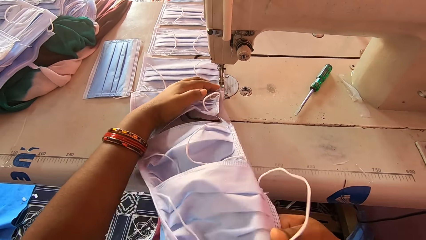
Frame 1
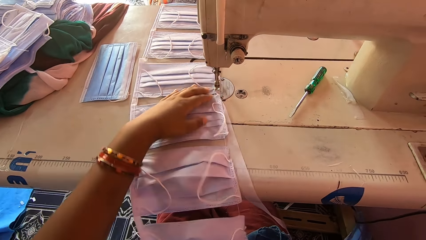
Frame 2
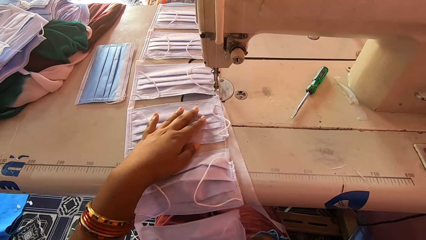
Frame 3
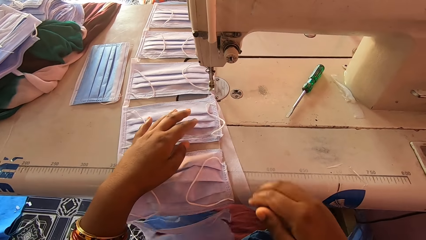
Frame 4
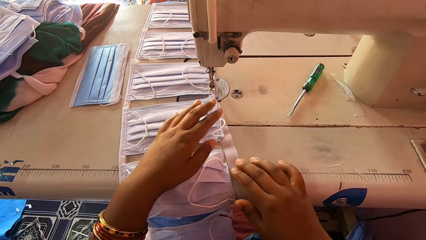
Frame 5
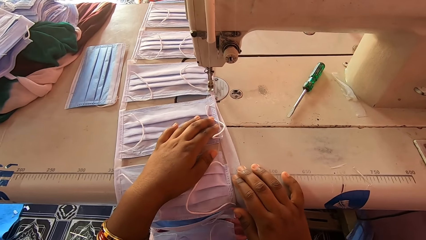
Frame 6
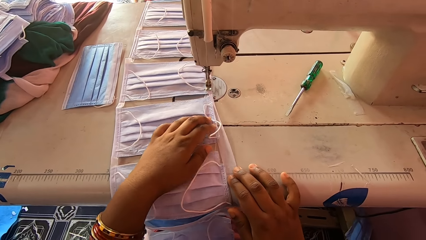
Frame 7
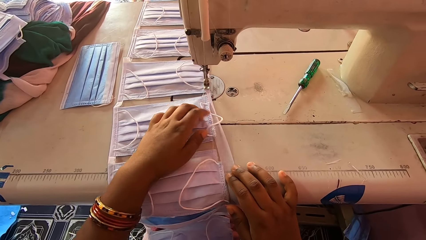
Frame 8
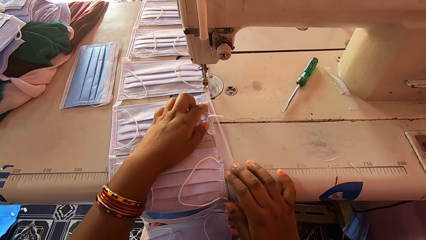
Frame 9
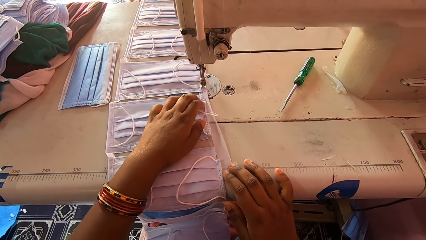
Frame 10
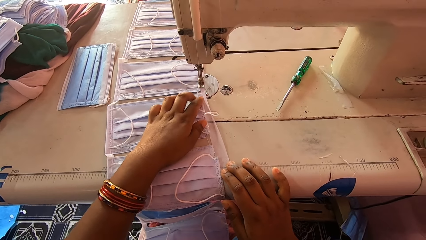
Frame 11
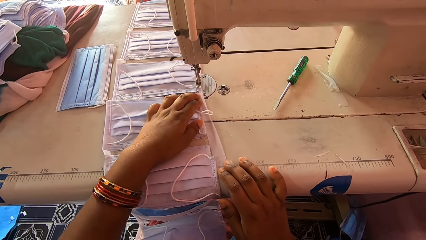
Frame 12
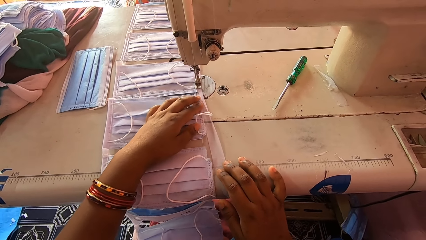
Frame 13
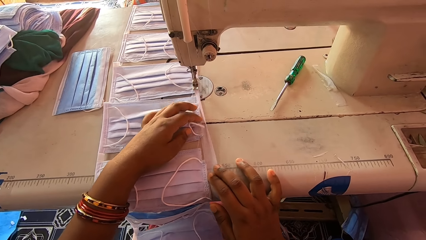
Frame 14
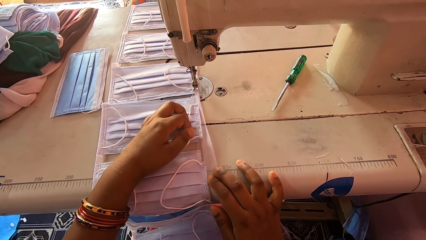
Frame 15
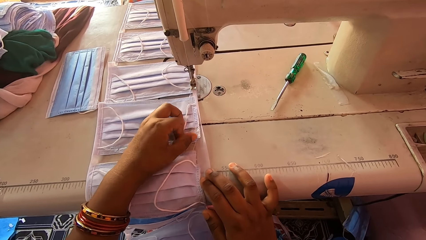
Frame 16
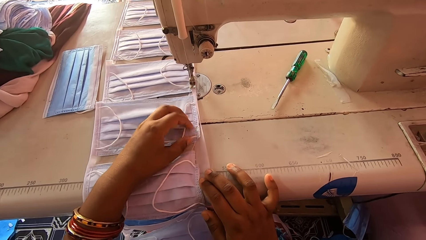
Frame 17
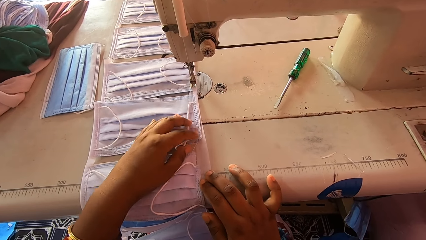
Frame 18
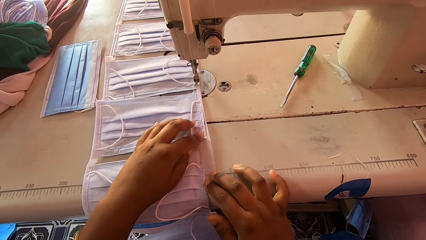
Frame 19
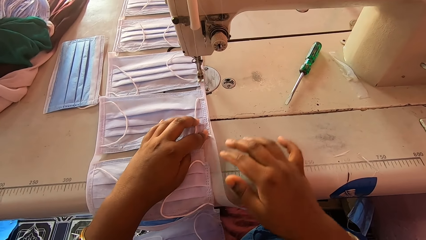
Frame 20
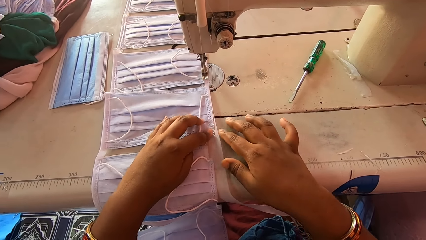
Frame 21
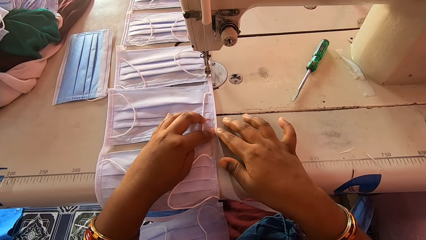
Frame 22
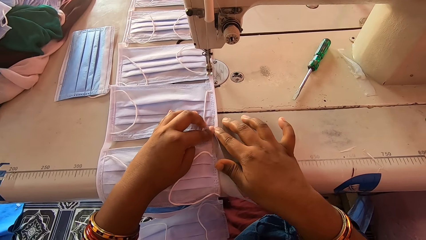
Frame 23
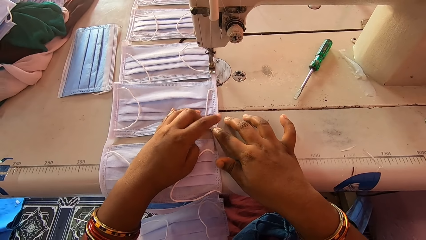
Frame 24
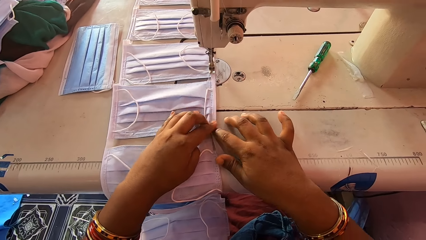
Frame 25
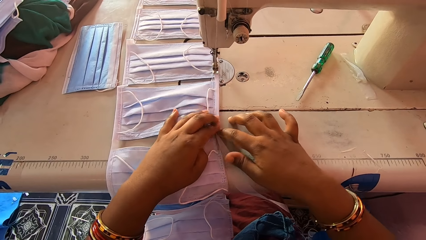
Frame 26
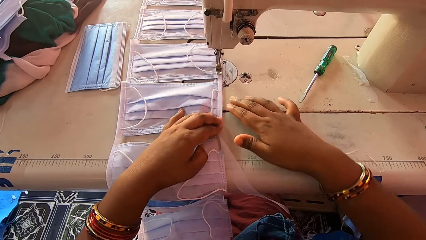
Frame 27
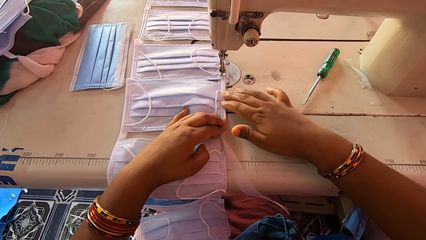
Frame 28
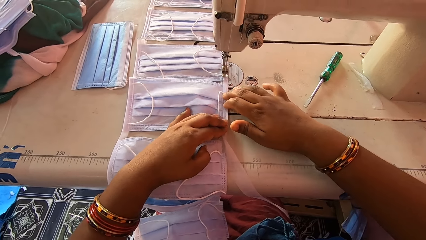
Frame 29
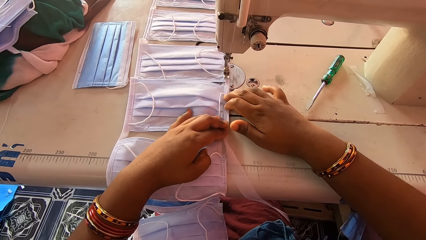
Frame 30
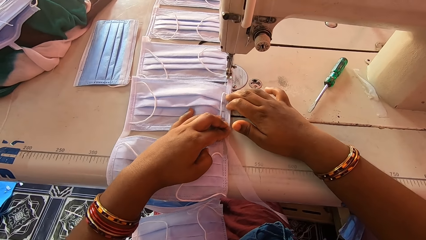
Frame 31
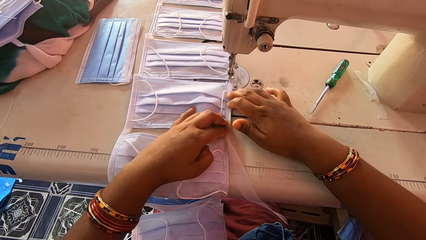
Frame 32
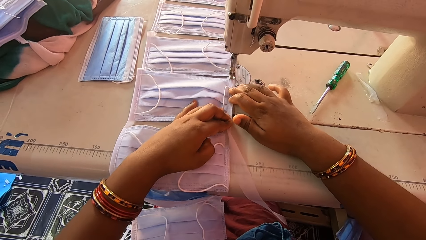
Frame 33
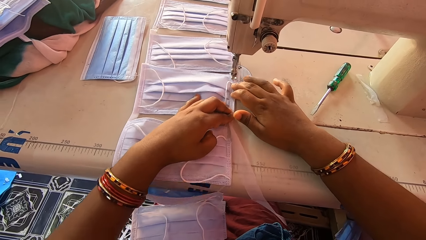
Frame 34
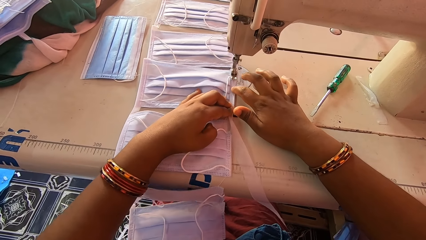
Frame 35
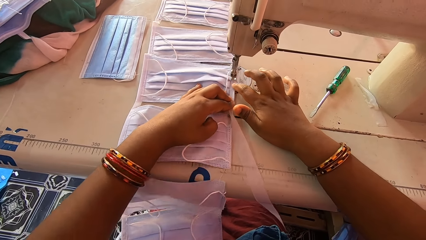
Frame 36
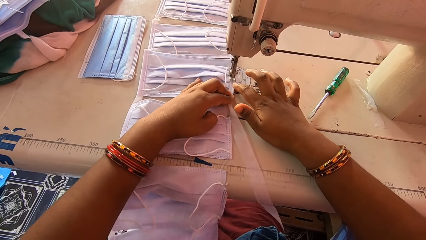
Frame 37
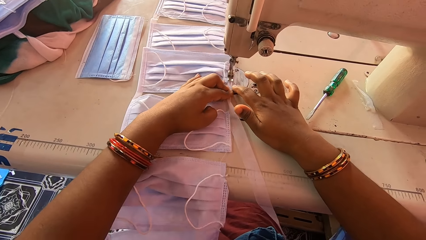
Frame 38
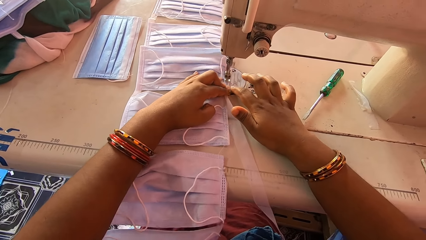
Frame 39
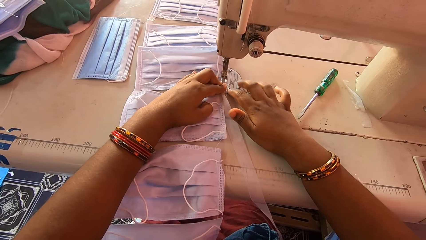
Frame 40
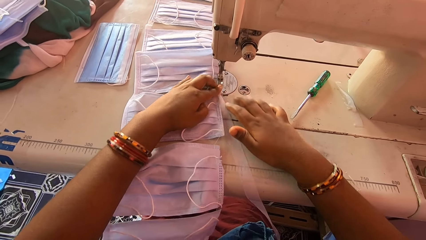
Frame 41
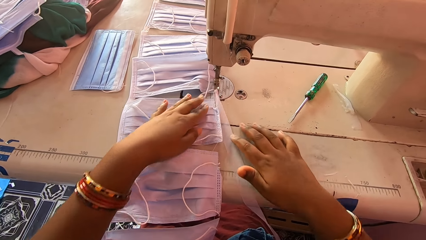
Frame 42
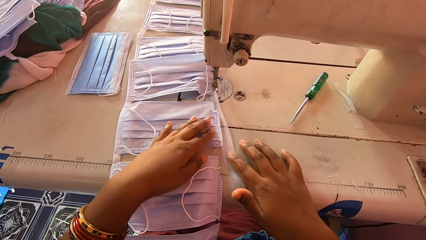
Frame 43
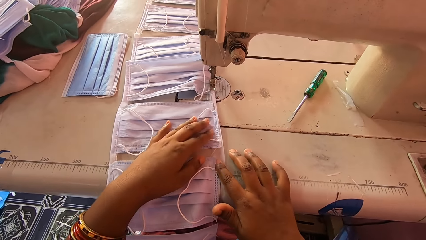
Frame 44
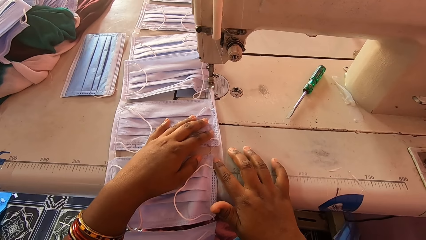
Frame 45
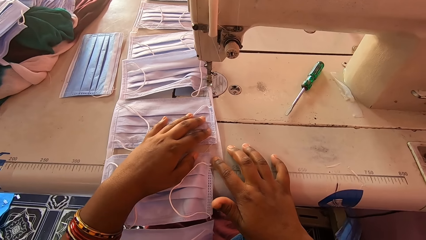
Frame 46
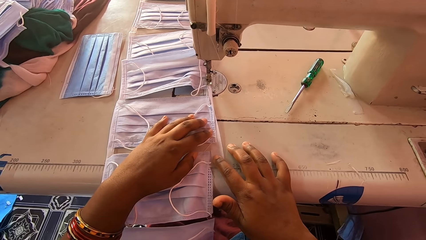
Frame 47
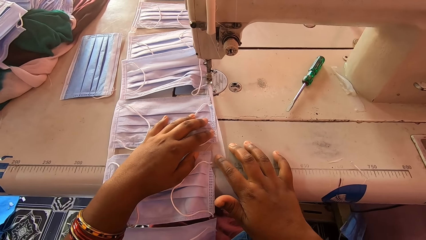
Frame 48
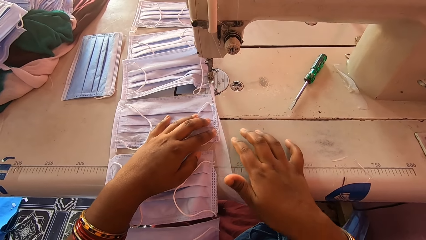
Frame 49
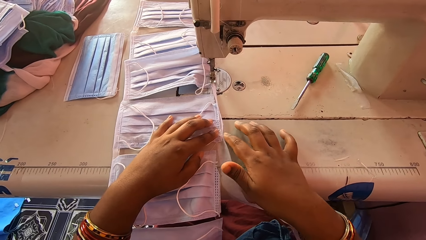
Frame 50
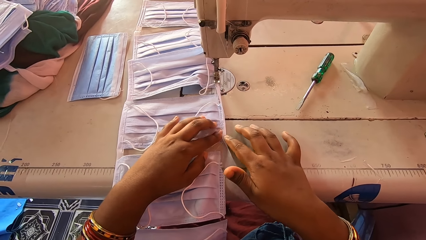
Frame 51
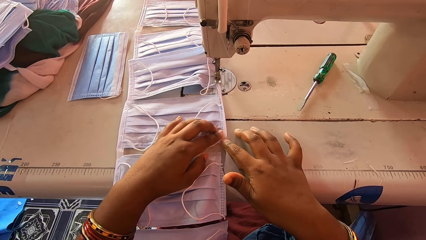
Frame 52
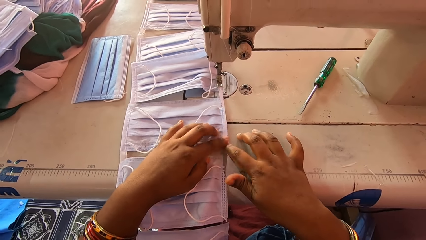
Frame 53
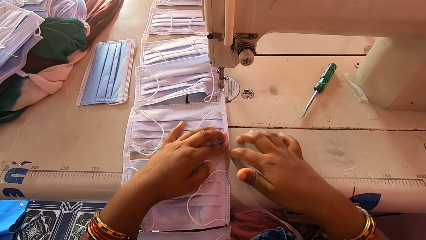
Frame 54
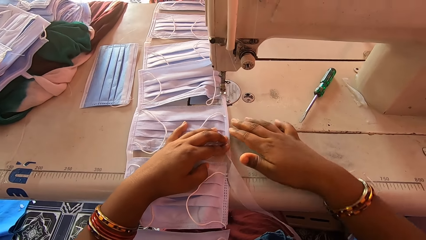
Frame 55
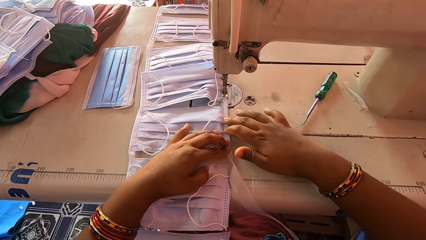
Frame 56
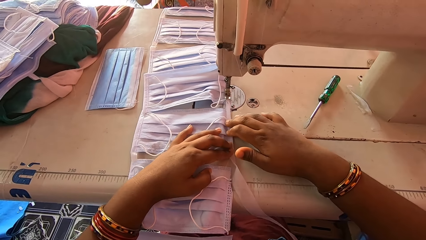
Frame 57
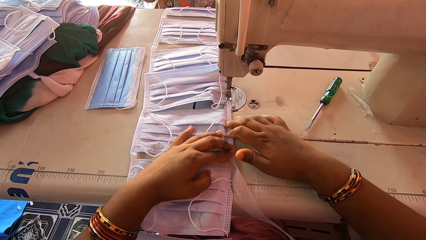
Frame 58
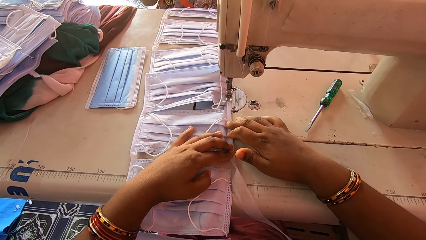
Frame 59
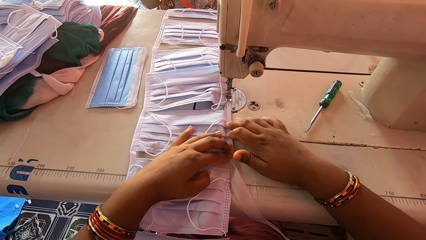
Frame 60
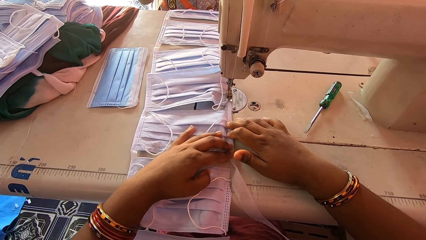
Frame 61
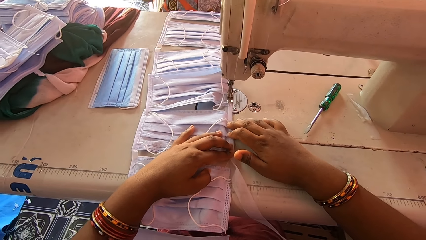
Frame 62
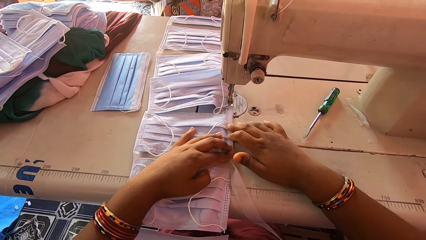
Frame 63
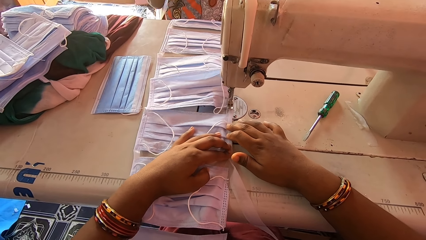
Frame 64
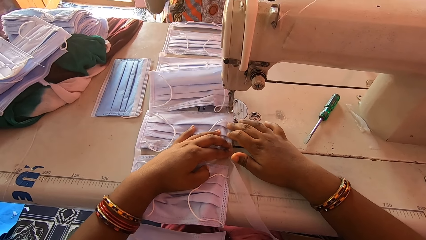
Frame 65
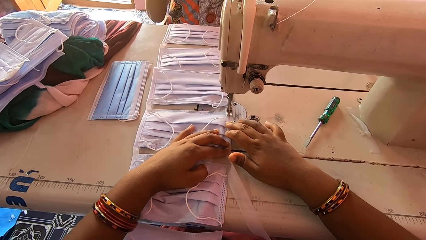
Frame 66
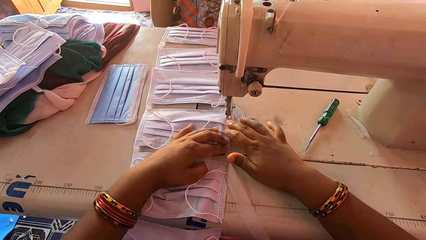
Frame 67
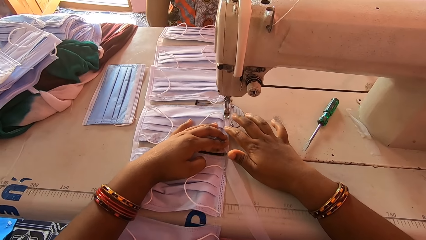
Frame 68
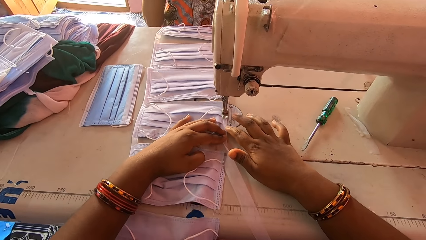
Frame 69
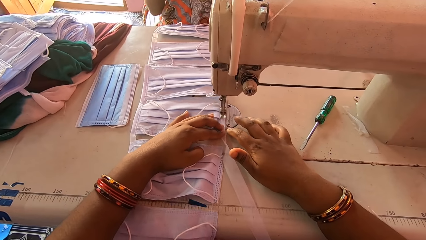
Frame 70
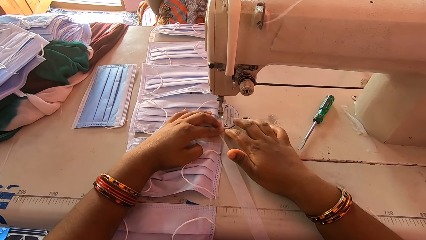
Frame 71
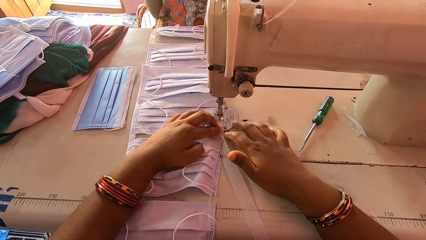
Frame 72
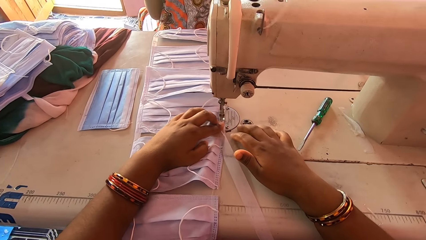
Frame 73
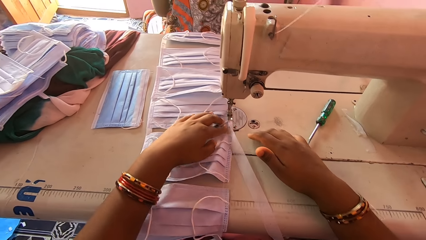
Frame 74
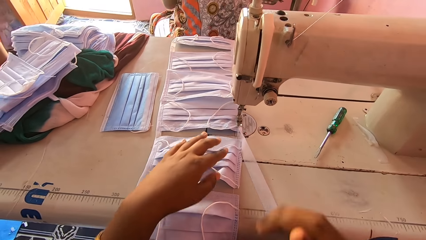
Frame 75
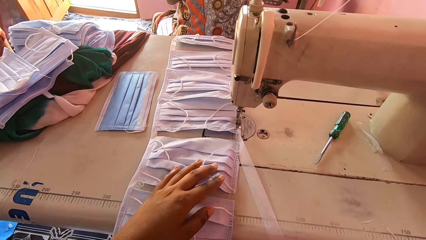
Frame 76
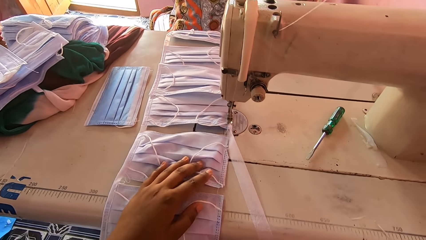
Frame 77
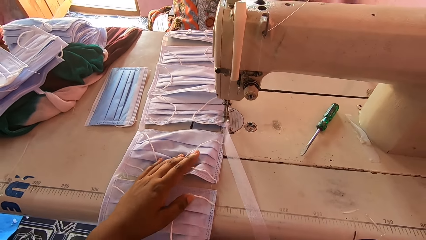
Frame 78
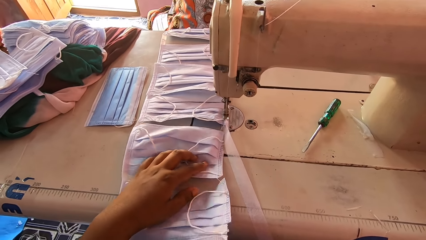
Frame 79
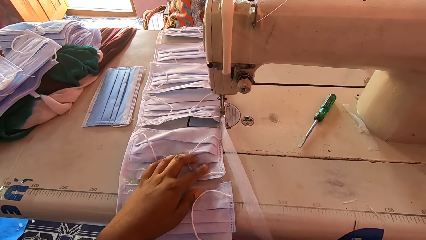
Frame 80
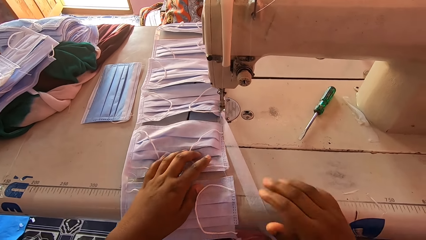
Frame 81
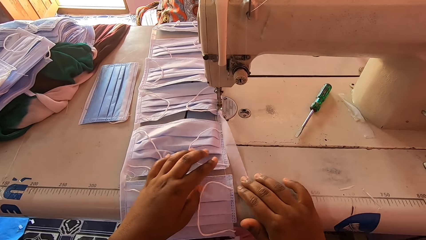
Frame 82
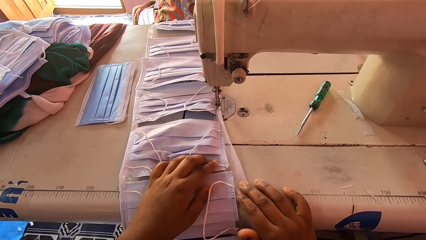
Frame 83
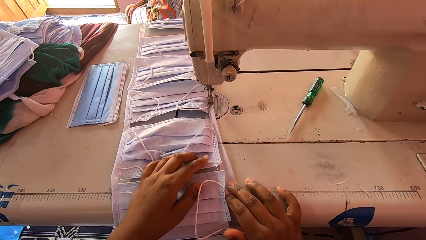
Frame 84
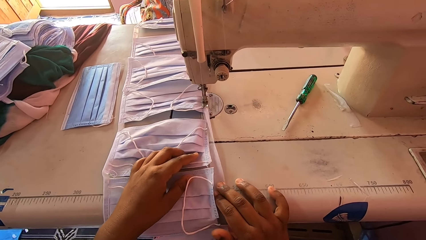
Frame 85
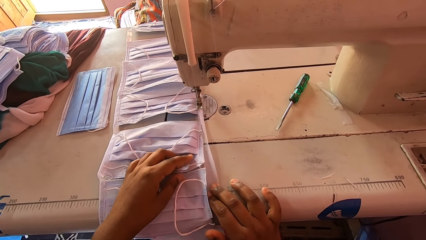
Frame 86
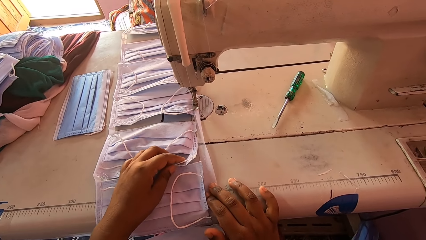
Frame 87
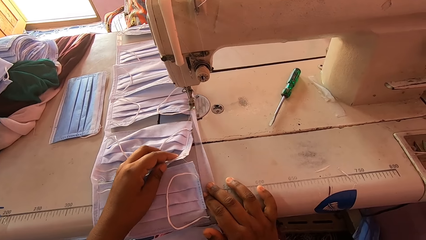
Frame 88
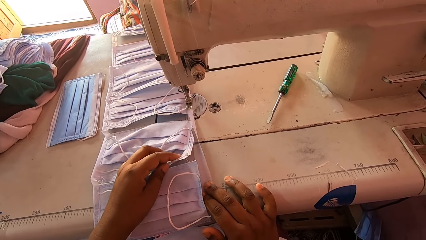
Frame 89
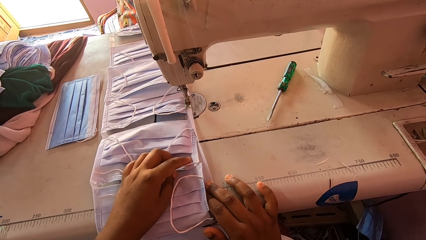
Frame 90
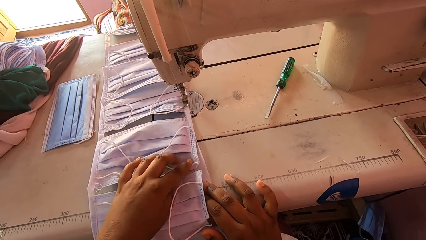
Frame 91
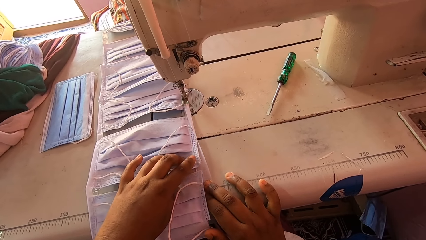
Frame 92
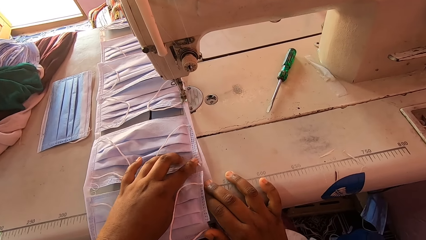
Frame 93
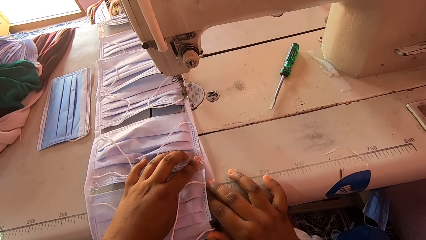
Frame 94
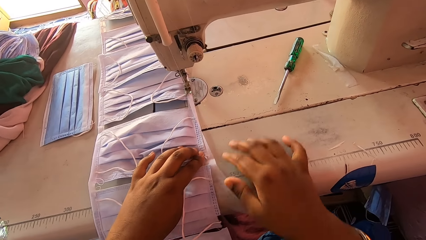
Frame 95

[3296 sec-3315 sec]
The camera wearer straightens the masks with the right hand. She aligns the mask with both hands. She sews the masks with the sewing machine. She adjusts the piece of cloth mask with her hands. She sews the masks with the sewing machine. She straightens the masks with the right hand.
